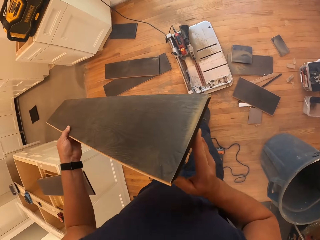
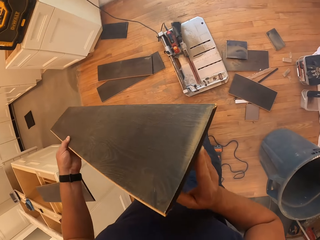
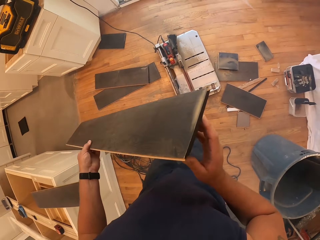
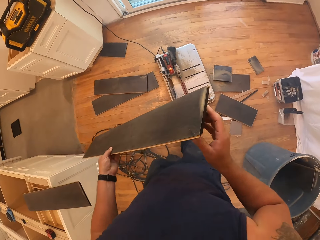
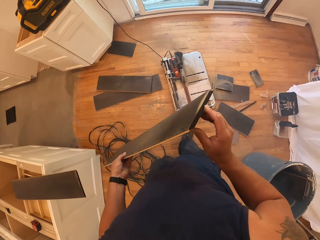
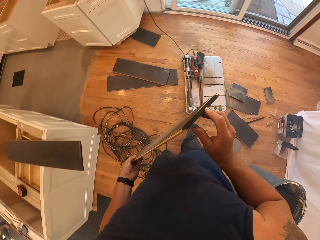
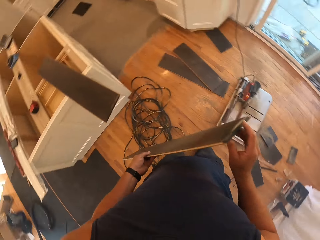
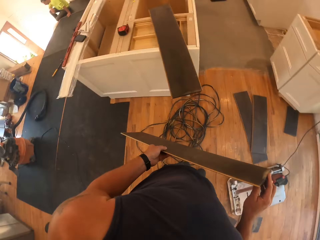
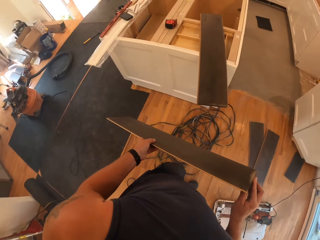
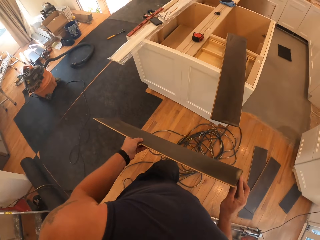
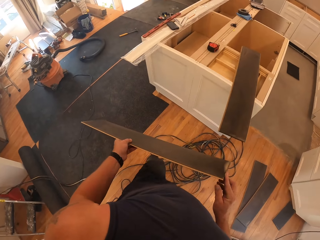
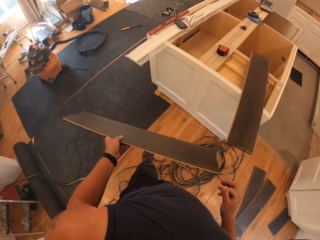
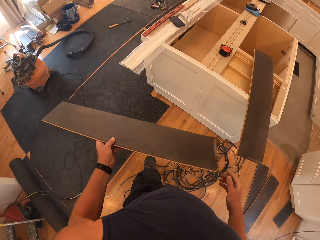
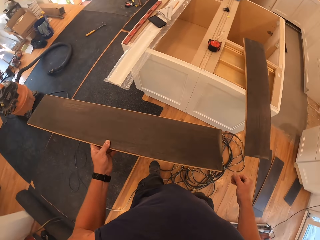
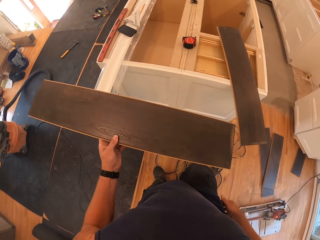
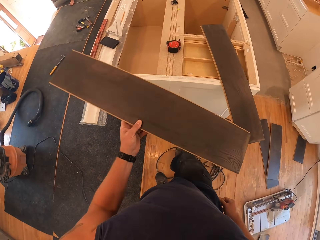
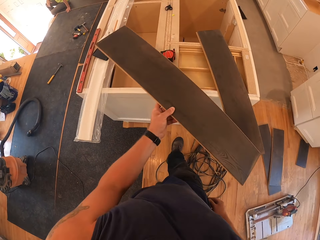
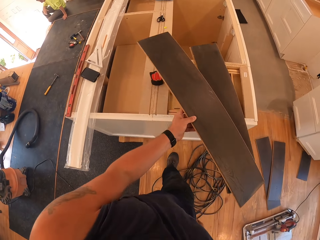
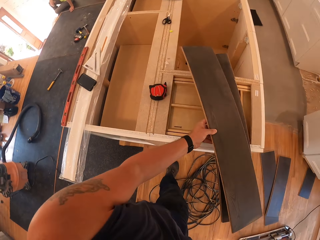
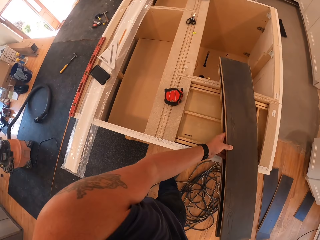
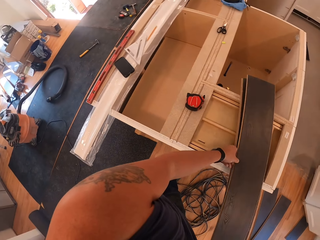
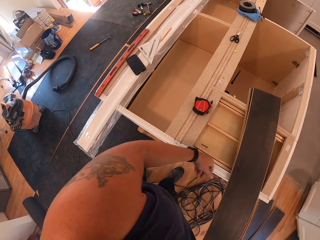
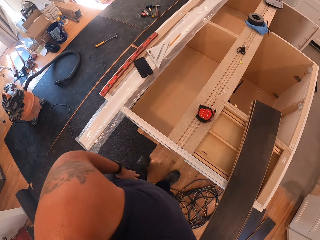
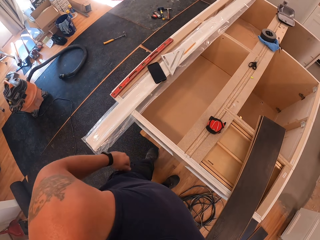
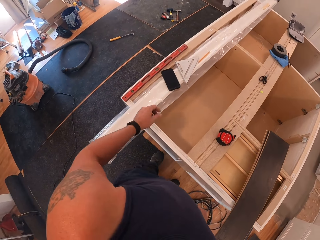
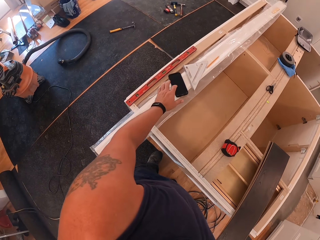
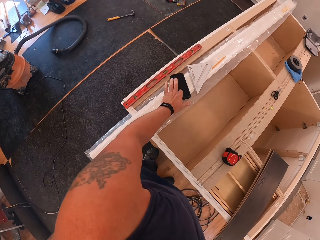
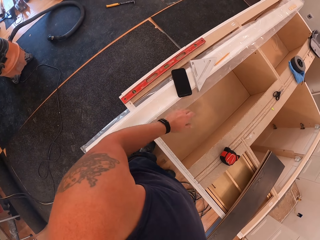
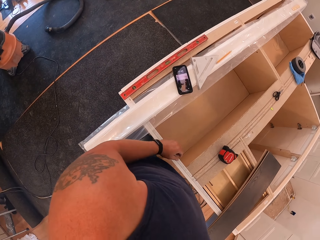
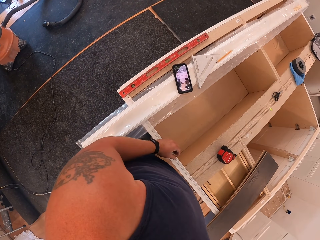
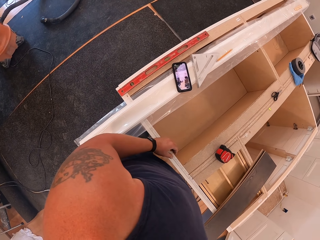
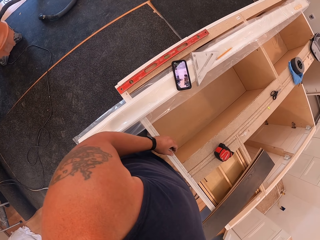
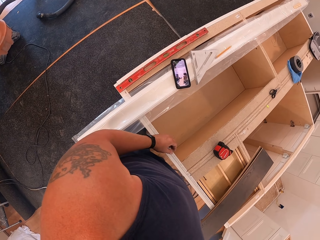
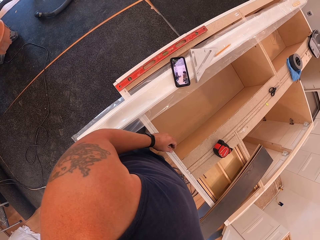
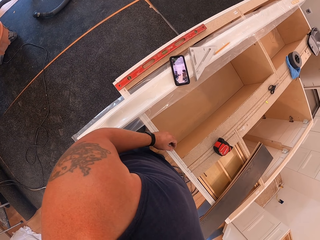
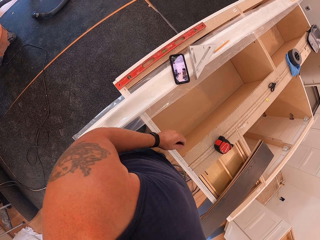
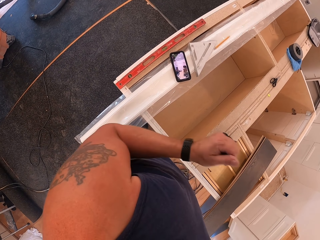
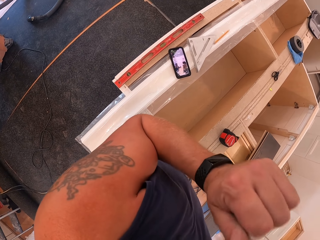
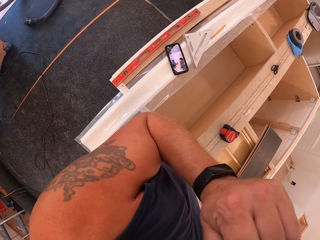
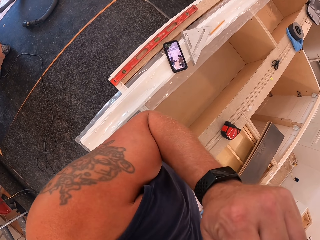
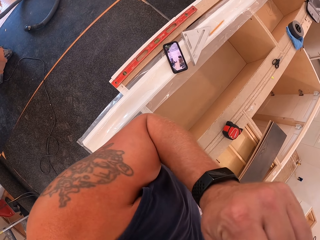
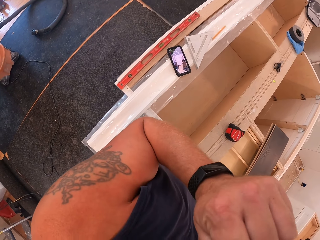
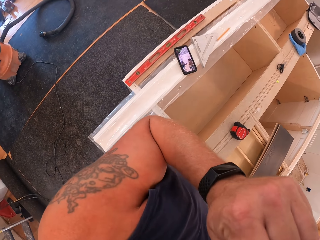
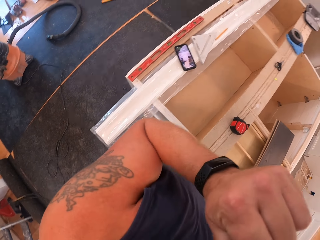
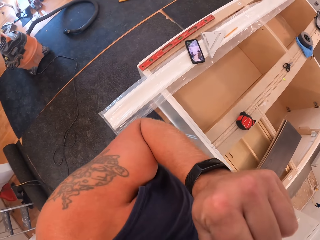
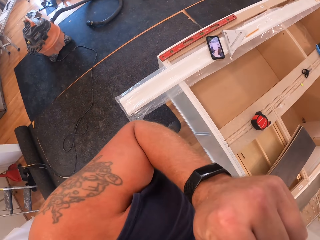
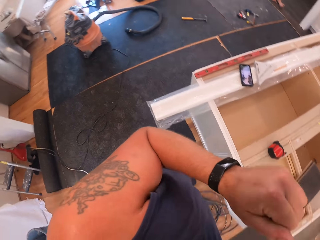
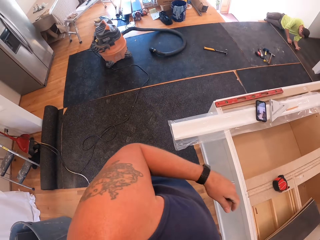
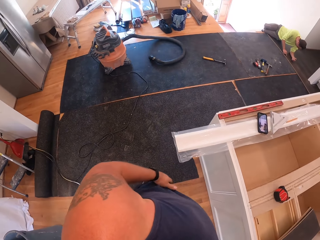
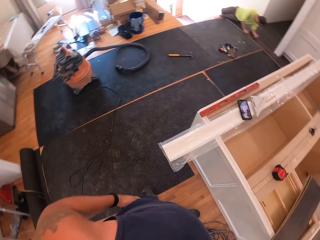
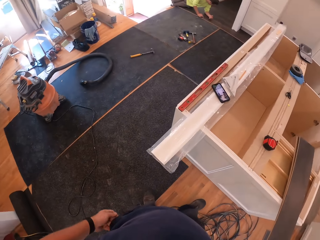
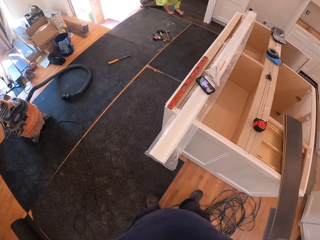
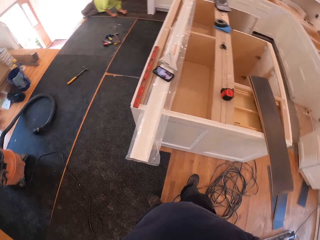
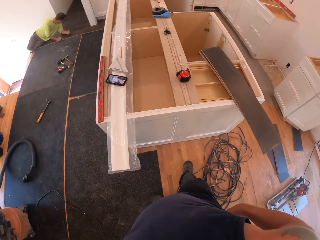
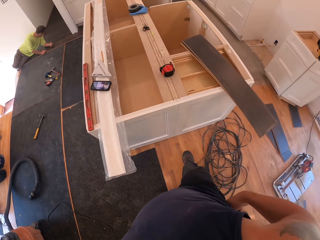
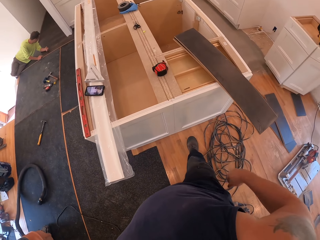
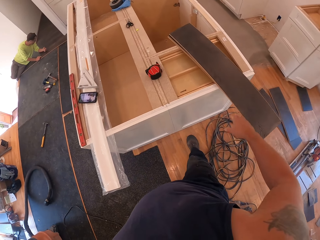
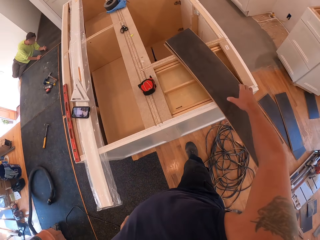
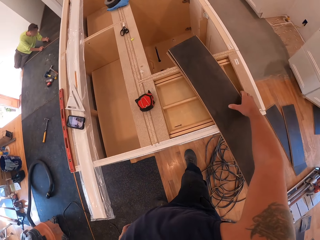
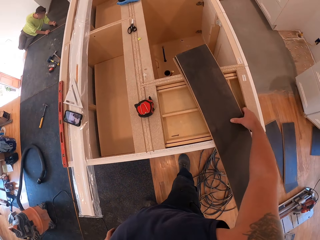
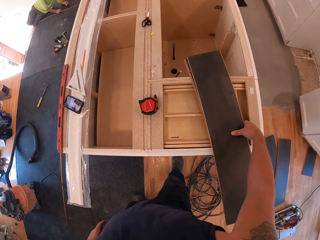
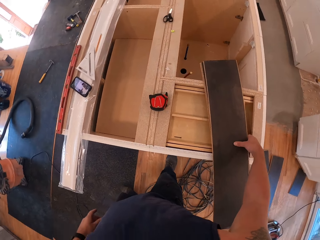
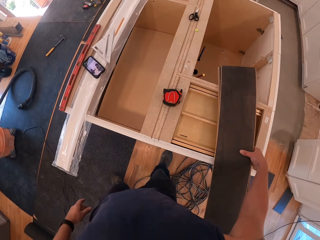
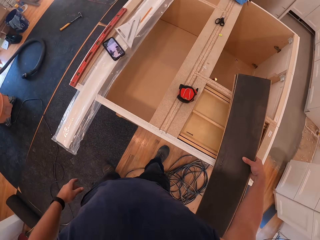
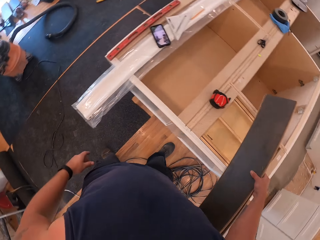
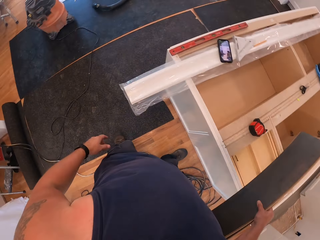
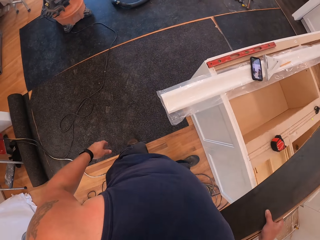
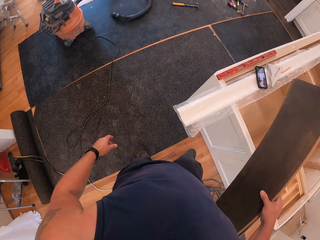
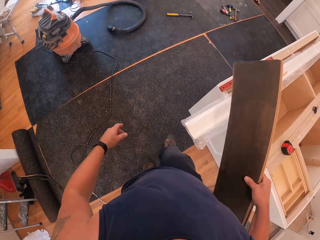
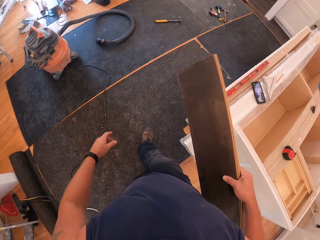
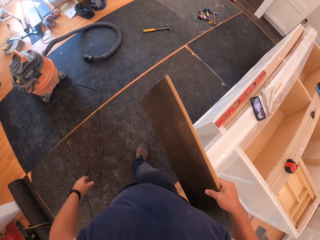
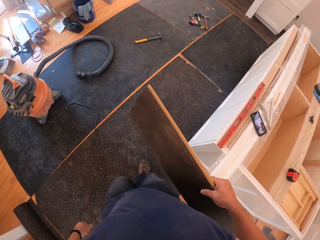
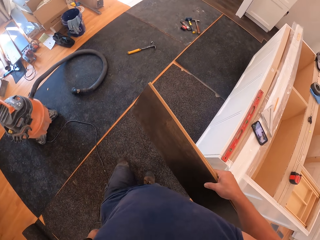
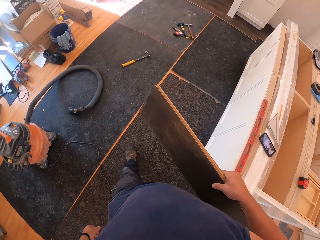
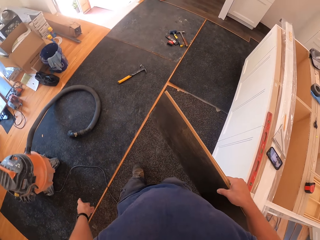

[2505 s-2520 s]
The camera wearer picks up sawed plywood from the flooring saw with his left hand. He puts kerdi boards together on the cabinet. He taps a phone on the uncompleted cabinet with his left hand. He itches his face with his left hand. He puts his hand down. He picks up the two sawed plywood on the uncompleted cabinet with his right hand. He carries the kerdi boards.

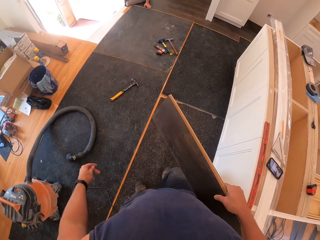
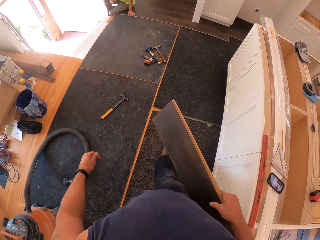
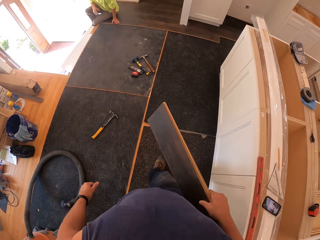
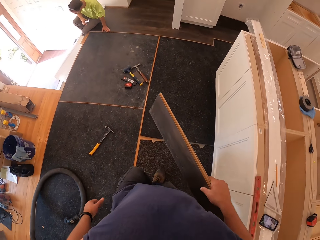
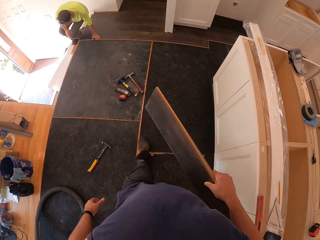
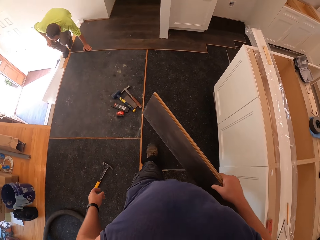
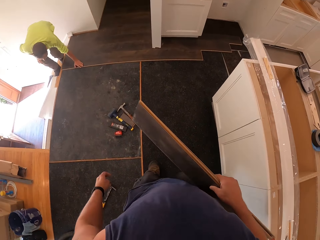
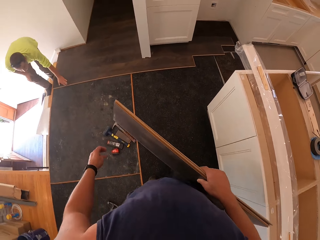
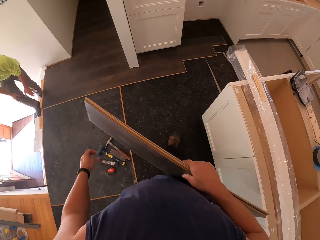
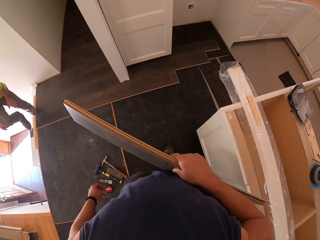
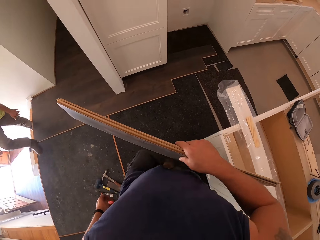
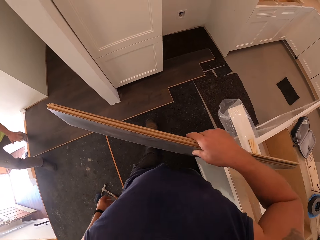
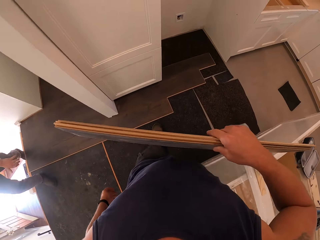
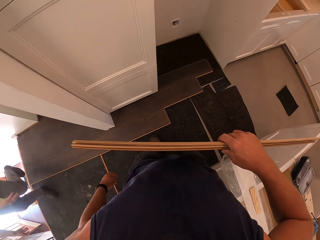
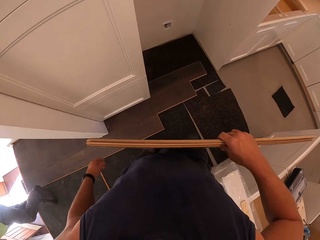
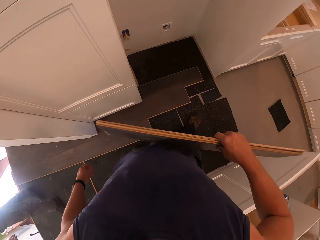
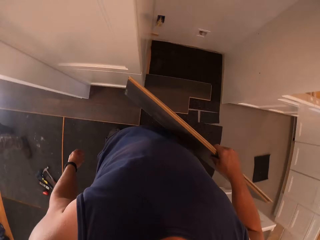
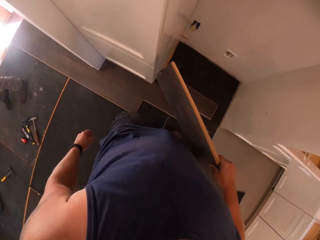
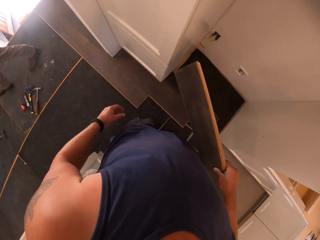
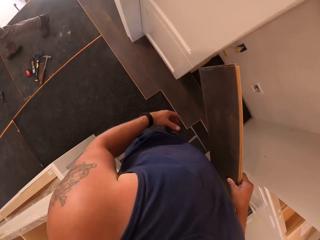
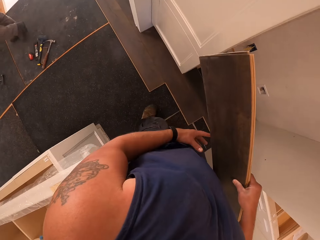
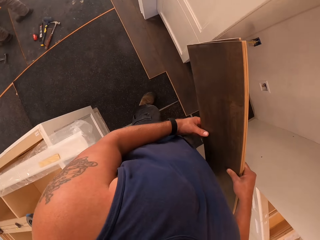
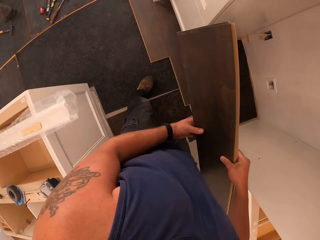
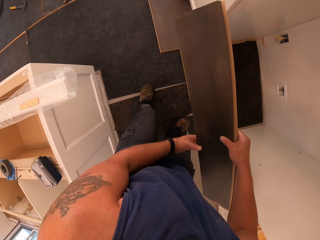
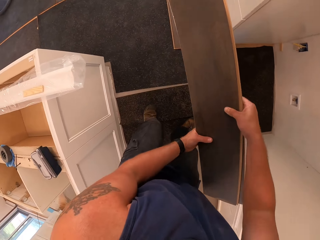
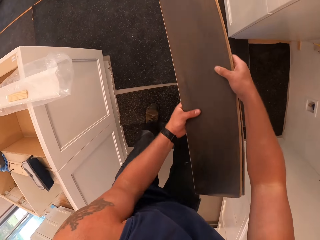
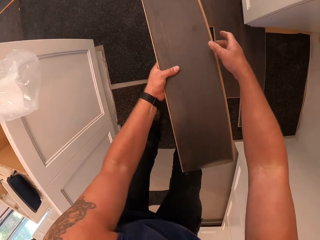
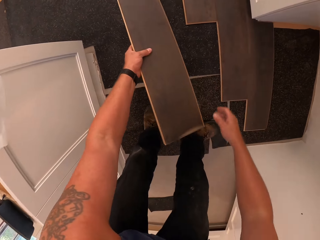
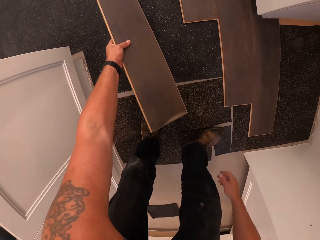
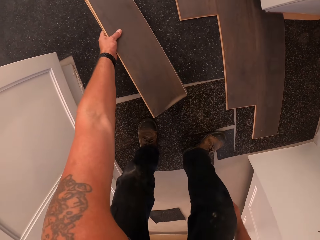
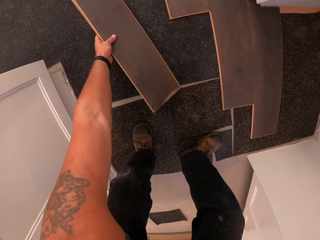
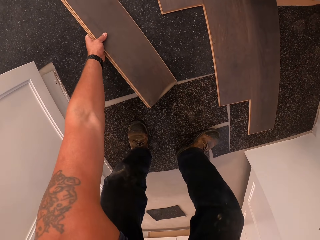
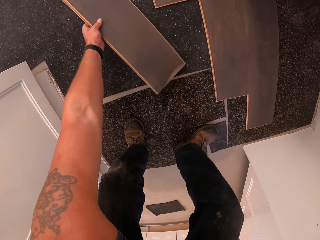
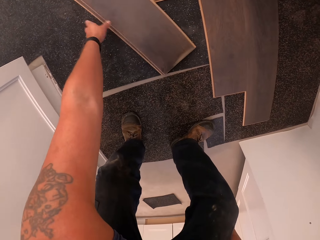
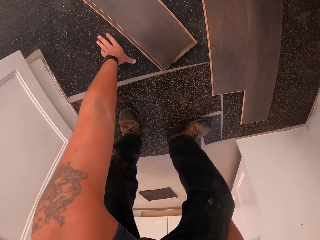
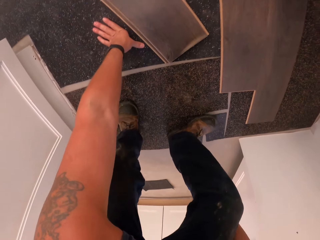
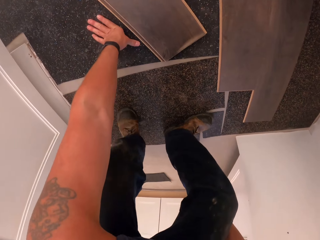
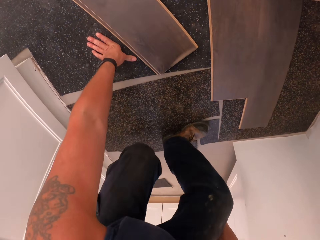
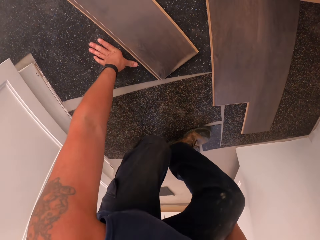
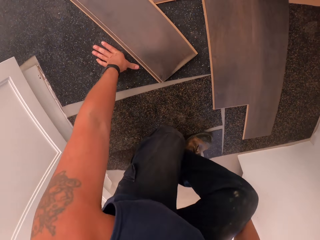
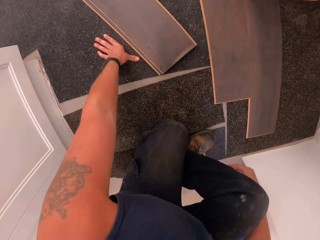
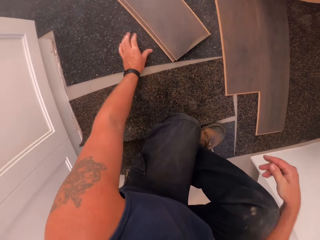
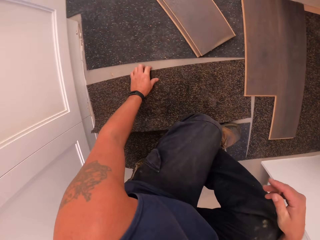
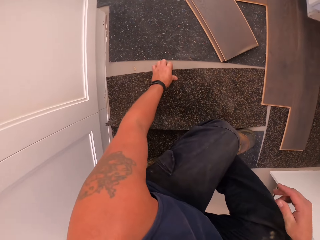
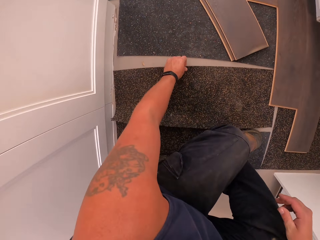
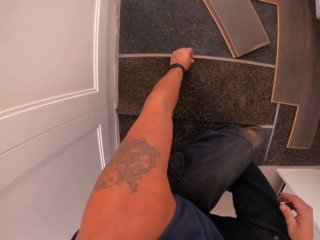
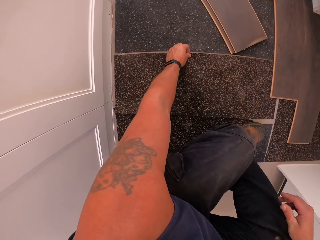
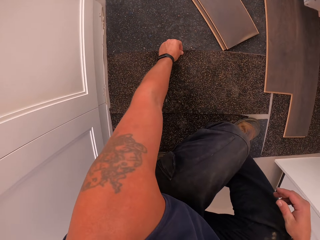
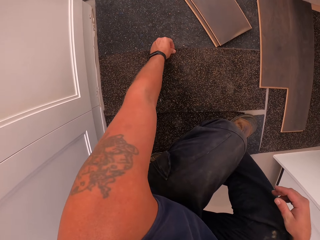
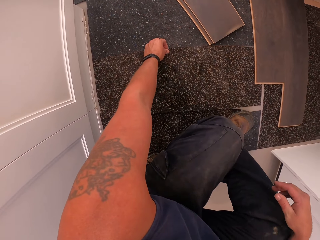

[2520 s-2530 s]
The camera wearer walks in the room. A worker stands up from the floor. The worker walks towards the camera wearer. The camera wearer places the plywood on the floor with his left hand. He bends down on the floor.
